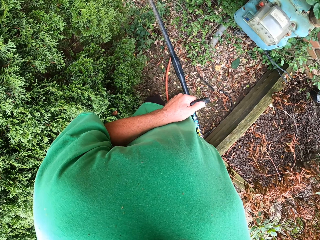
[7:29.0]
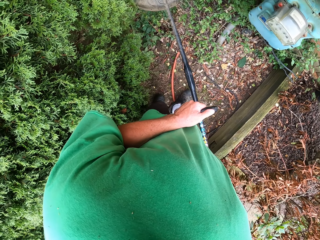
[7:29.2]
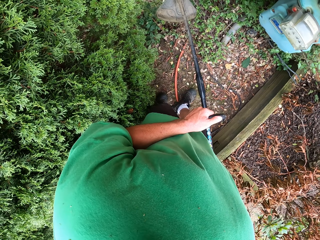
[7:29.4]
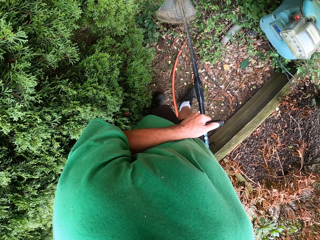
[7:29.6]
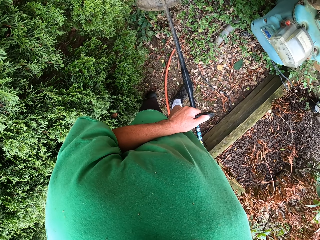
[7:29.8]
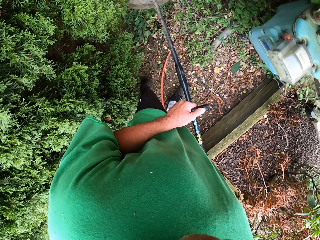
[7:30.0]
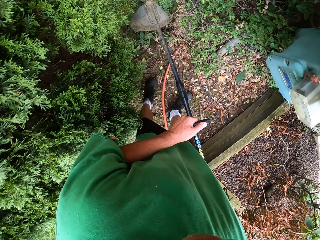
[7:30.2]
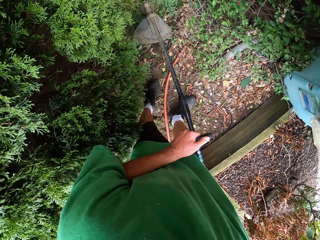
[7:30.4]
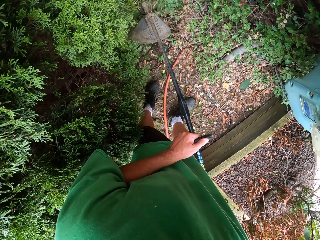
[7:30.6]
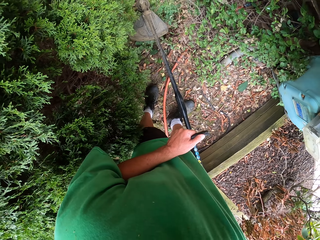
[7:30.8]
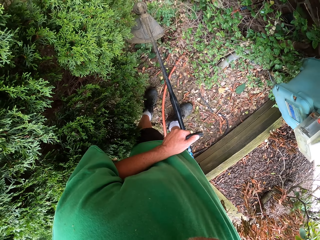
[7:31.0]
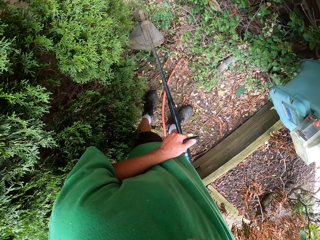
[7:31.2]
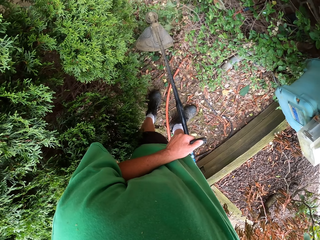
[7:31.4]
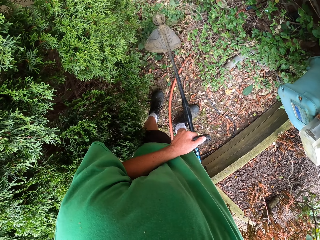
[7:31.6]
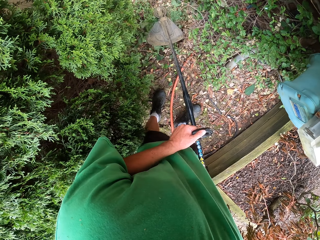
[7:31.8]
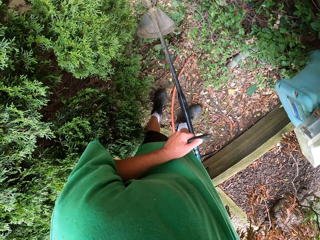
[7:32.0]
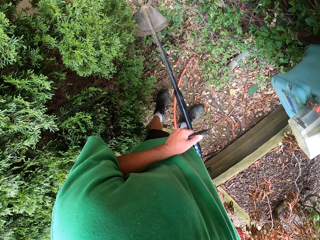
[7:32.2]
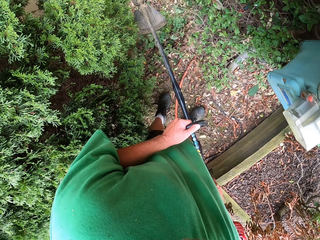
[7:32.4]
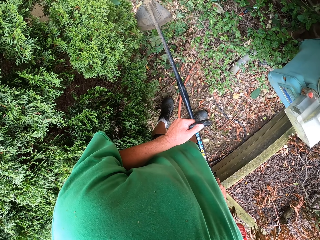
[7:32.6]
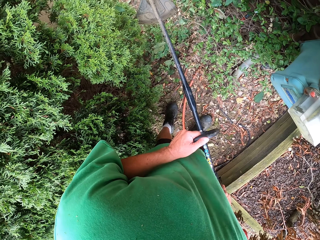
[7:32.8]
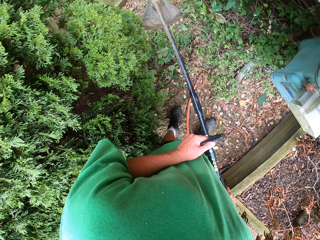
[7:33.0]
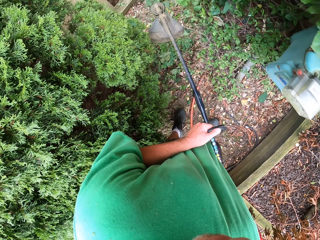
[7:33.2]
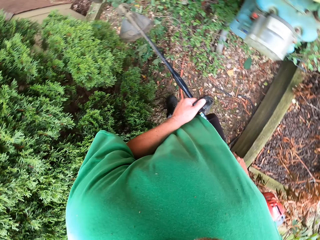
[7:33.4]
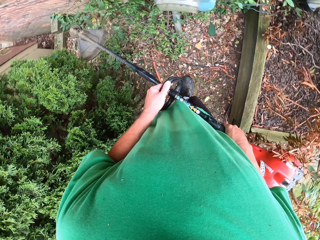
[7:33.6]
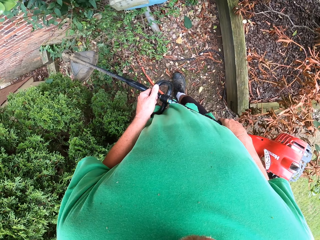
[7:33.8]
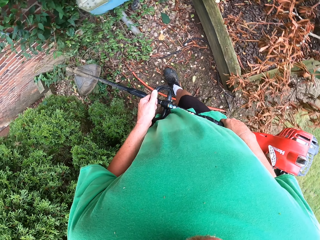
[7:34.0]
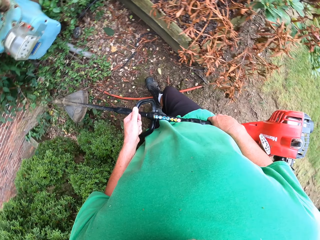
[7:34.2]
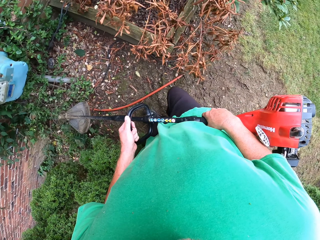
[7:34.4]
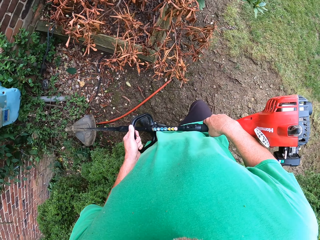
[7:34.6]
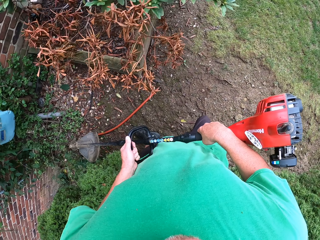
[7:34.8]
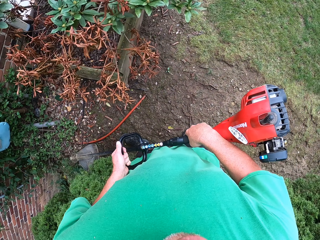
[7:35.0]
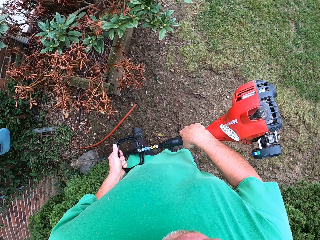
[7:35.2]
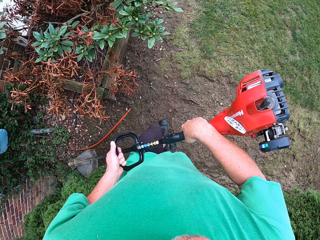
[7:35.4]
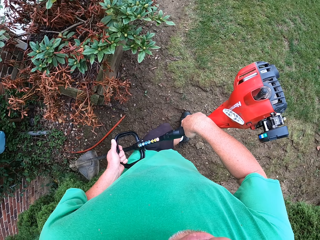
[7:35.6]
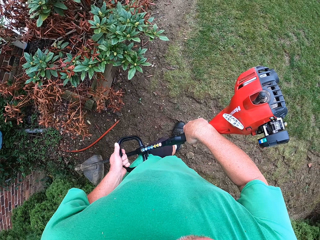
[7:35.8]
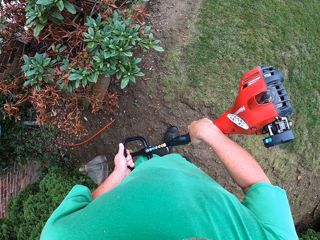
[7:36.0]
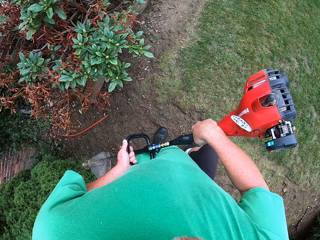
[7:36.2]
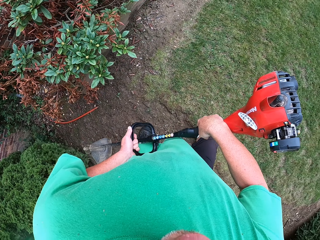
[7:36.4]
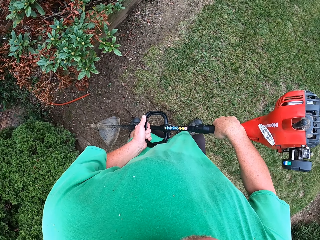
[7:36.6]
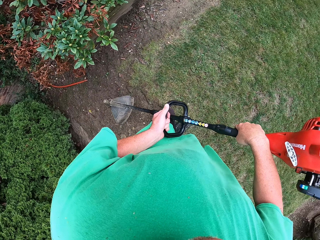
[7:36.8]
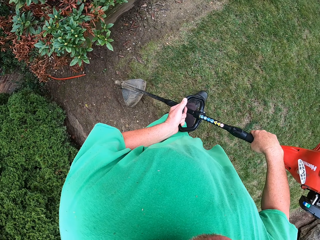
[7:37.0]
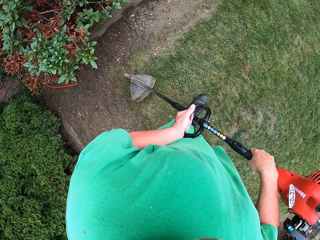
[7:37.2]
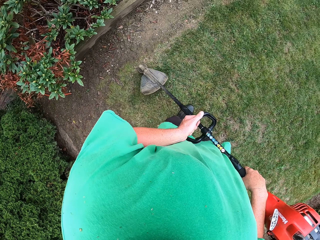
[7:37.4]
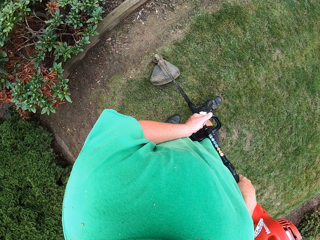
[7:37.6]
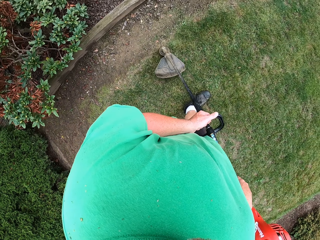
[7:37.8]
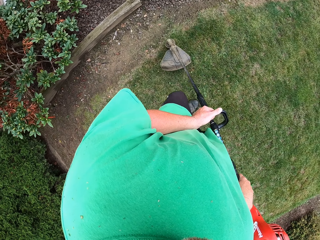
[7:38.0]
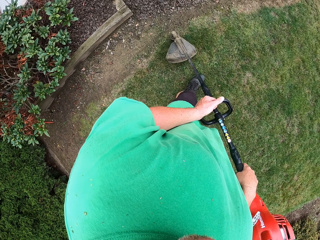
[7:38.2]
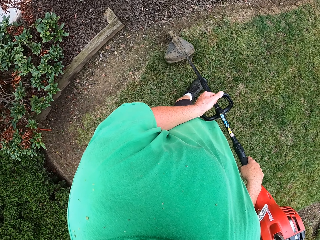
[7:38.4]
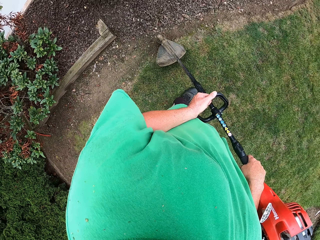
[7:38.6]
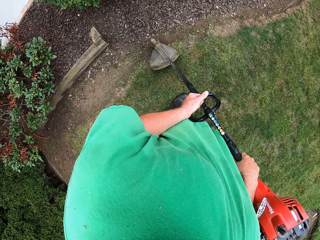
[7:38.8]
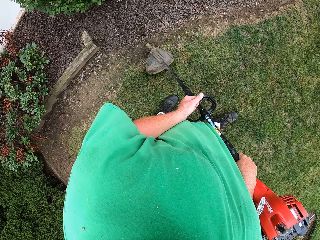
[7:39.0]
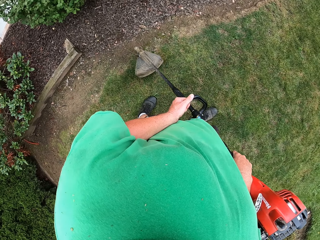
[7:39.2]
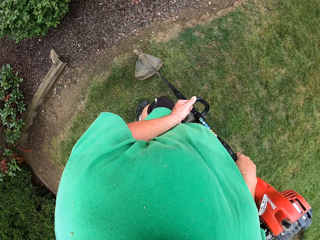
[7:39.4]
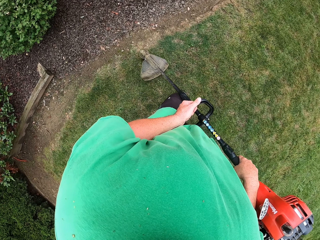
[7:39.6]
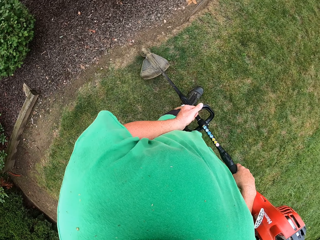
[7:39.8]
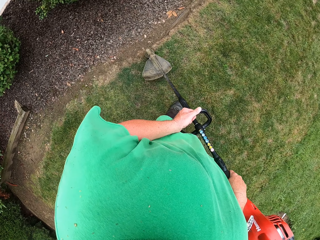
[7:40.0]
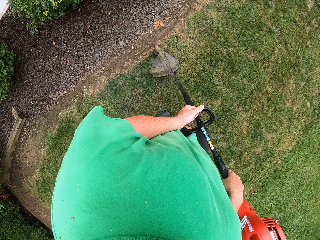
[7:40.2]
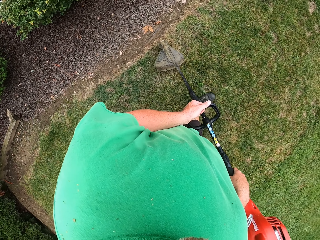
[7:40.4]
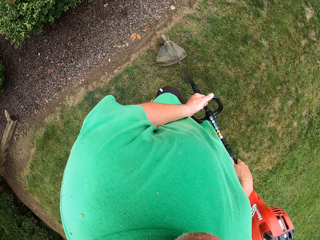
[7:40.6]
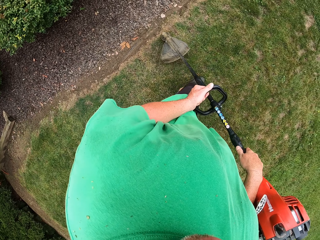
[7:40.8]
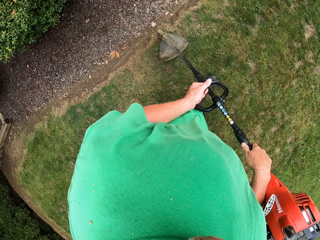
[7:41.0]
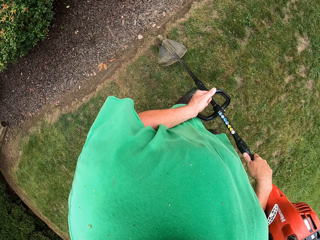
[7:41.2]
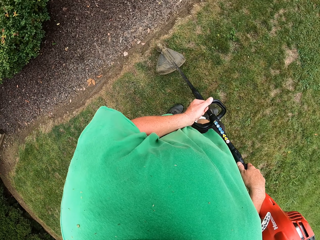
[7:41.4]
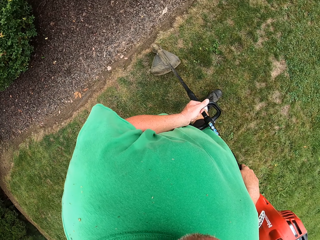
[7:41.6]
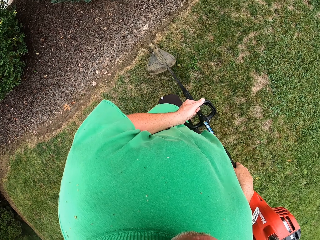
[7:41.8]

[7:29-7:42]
The camera wearer walks backwards. They stop cutting the shrubs with a grass trimmer. They walk right and cut the grass with the grass trimmer.

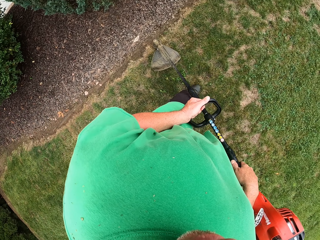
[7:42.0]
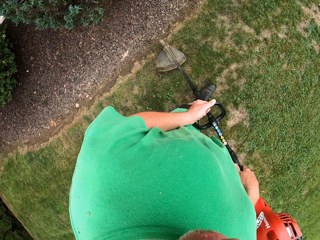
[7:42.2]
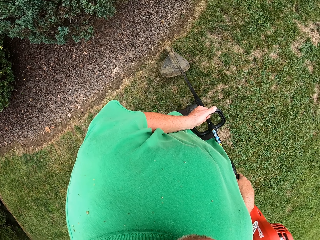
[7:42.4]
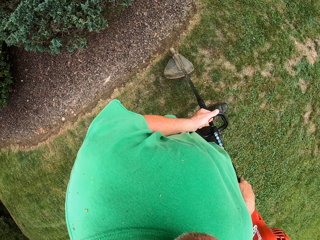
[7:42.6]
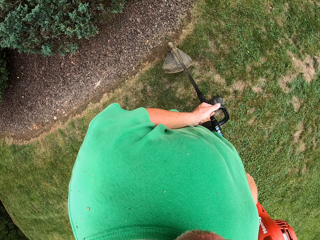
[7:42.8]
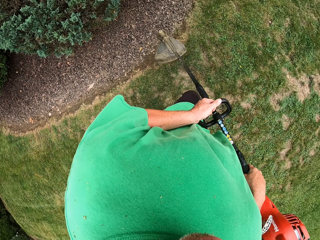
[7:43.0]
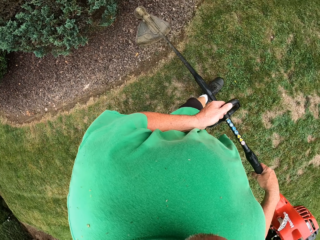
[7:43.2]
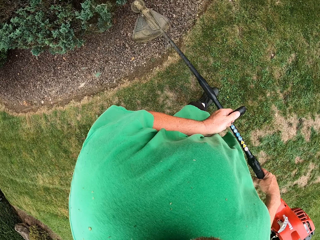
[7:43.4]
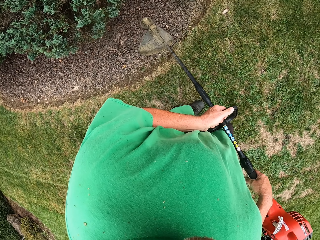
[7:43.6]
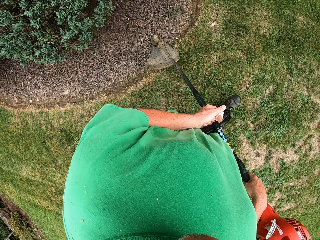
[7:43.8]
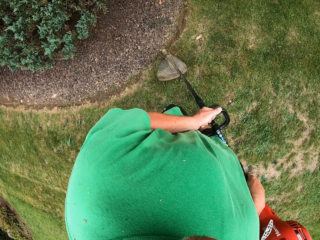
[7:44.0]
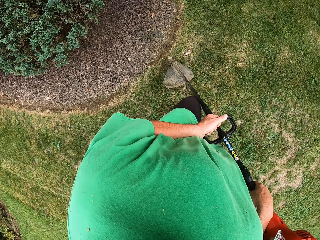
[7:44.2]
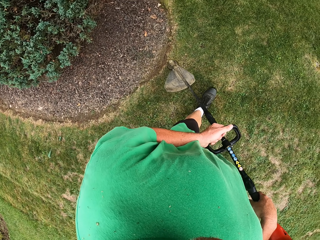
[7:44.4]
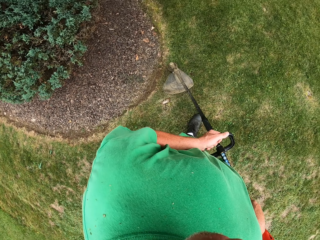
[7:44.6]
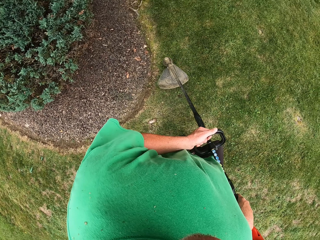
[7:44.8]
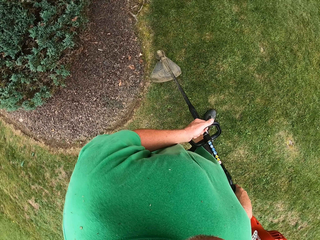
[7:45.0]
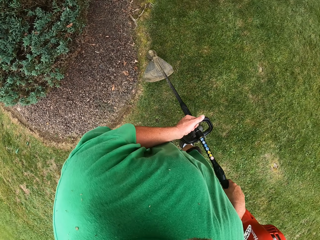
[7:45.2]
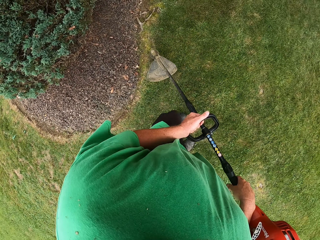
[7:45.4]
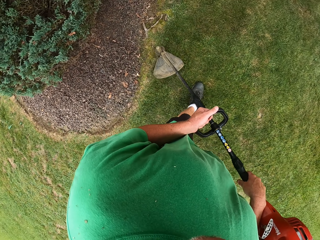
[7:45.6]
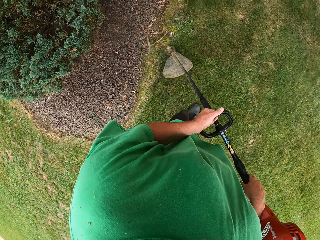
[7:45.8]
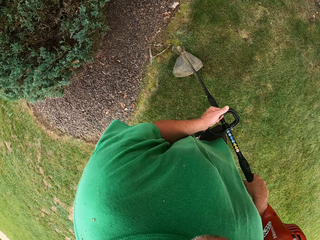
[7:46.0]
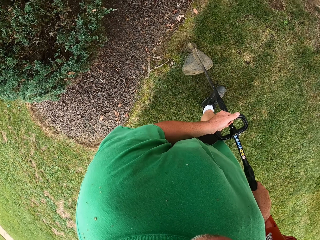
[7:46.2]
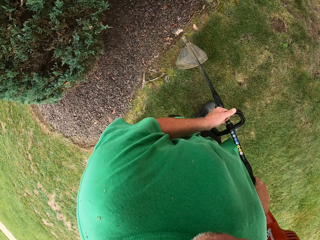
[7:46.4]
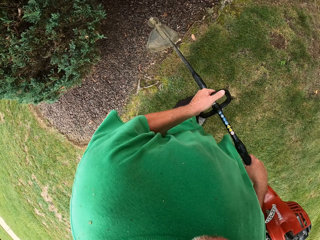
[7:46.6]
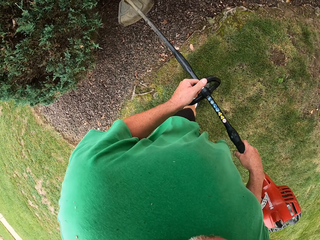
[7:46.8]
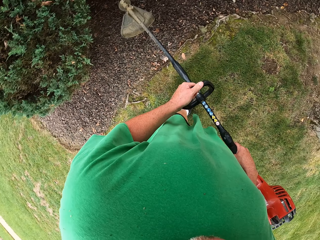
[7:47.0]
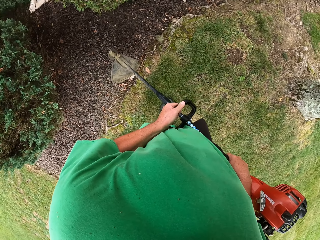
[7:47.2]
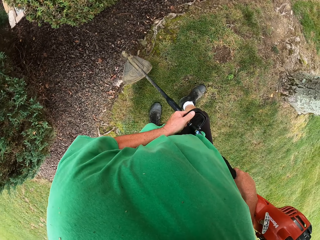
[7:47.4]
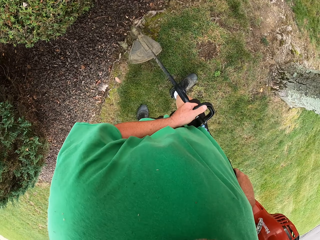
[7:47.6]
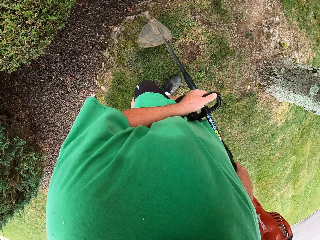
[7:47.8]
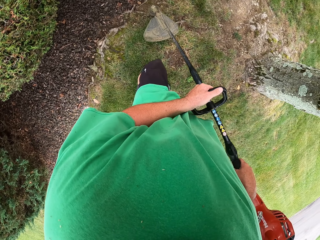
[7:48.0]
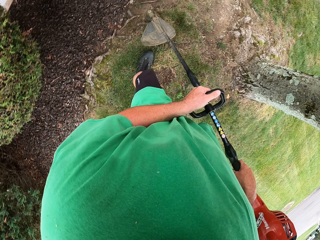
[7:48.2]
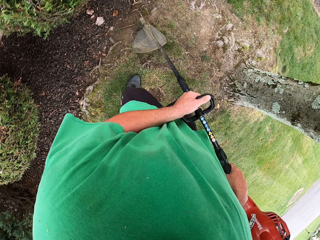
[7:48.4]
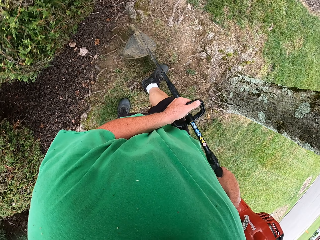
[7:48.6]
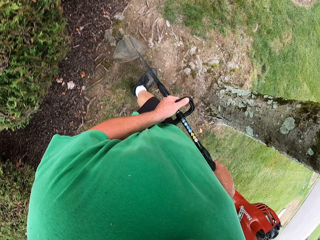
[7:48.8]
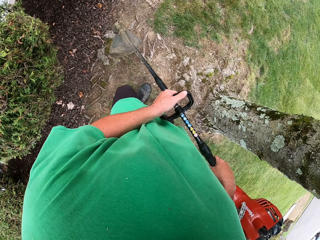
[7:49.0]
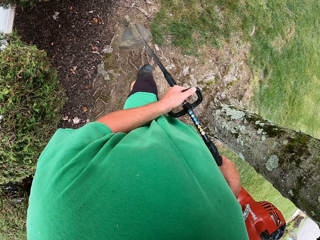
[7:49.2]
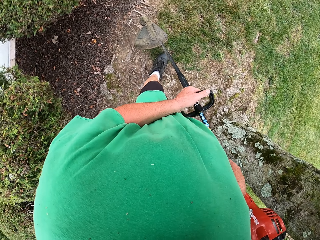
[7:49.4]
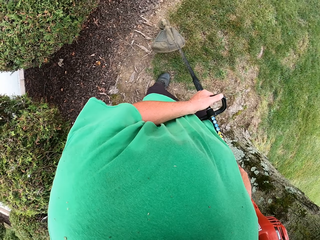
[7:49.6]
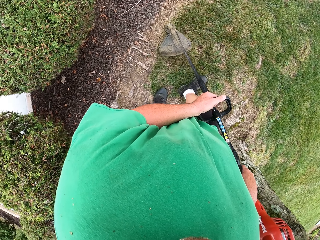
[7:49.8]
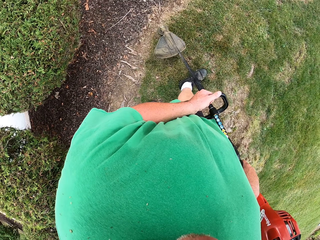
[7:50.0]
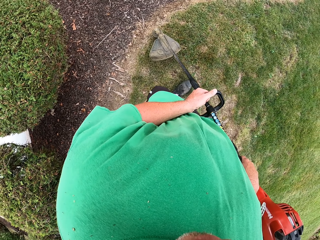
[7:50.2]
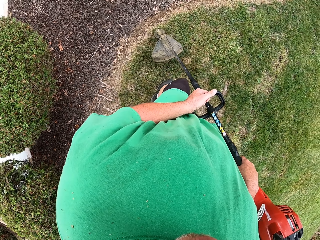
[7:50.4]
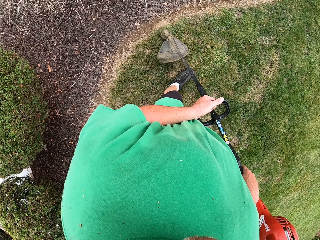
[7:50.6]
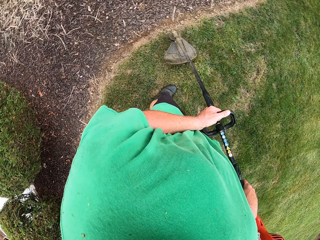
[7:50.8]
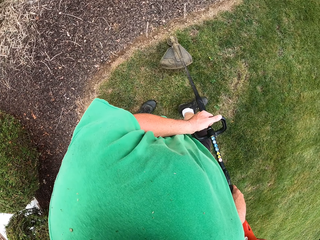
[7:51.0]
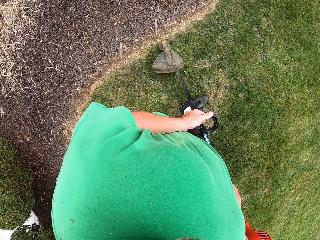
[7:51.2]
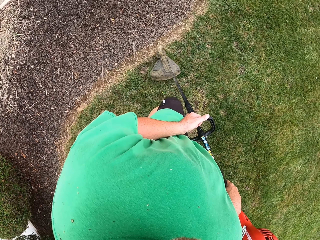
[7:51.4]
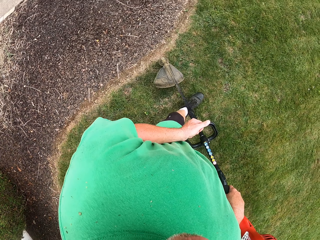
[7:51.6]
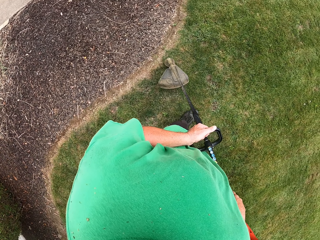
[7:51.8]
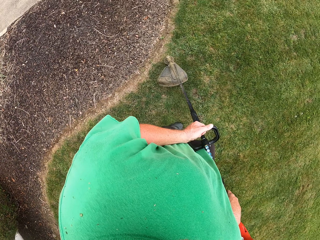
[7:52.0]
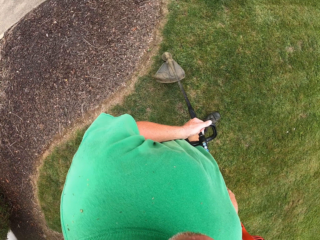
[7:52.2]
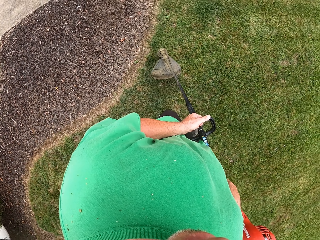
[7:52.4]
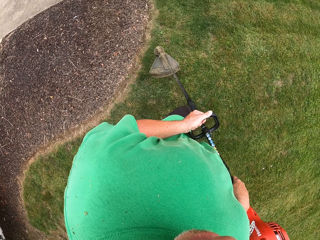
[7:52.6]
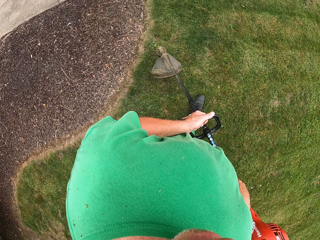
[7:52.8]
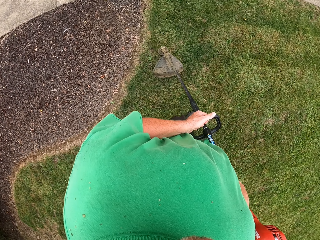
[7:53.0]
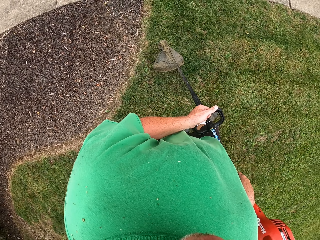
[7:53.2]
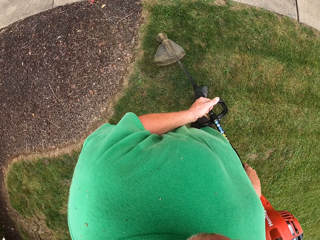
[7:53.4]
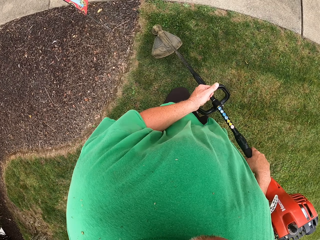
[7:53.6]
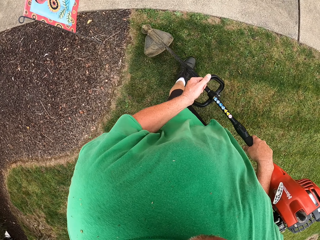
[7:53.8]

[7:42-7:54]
The camera wearer trims a flower tree. They cut grass with a grass cutter. They walk right. They cut grass with the grass cutter. They walk right. They cut grass with the grass cutter. They walk left.
